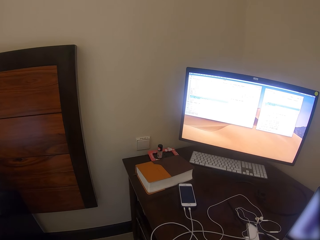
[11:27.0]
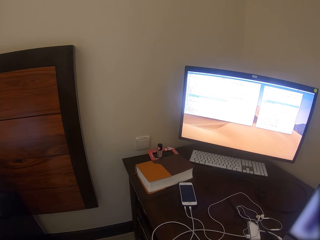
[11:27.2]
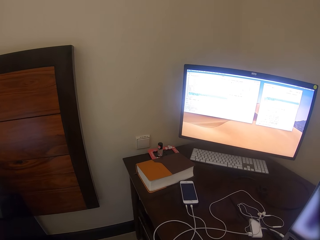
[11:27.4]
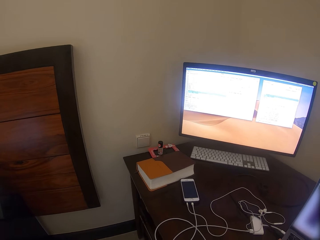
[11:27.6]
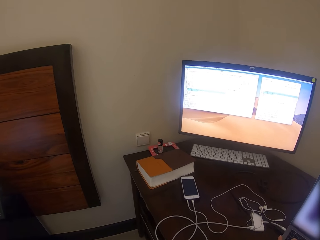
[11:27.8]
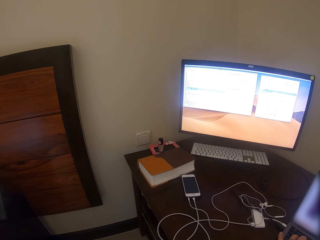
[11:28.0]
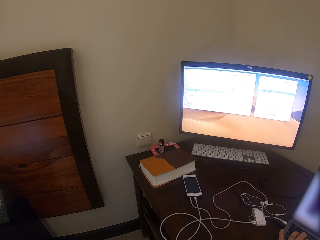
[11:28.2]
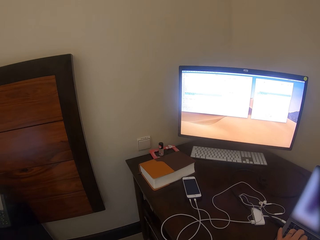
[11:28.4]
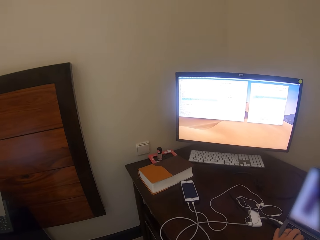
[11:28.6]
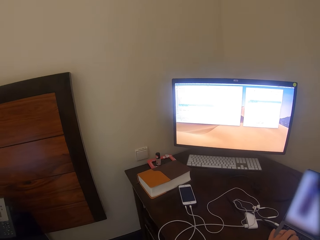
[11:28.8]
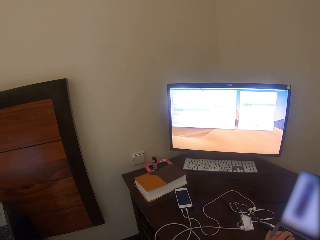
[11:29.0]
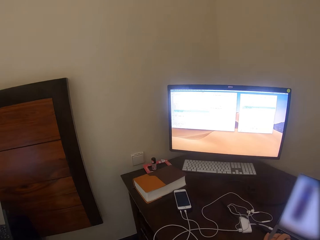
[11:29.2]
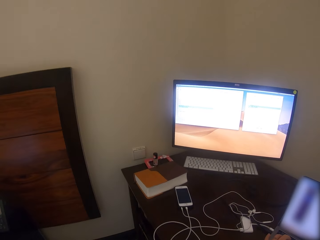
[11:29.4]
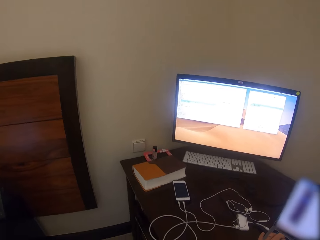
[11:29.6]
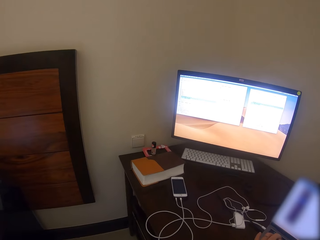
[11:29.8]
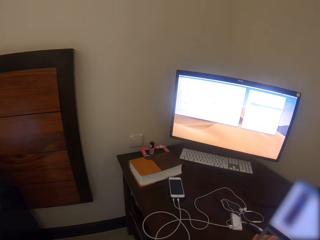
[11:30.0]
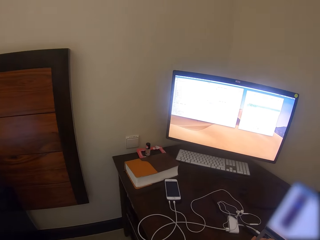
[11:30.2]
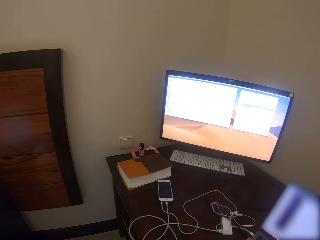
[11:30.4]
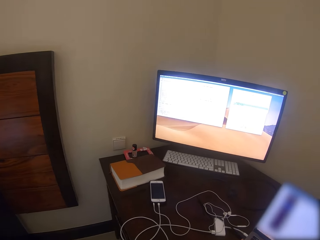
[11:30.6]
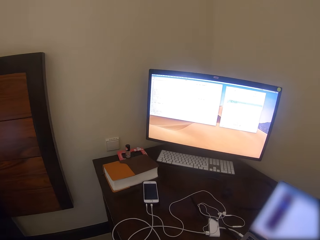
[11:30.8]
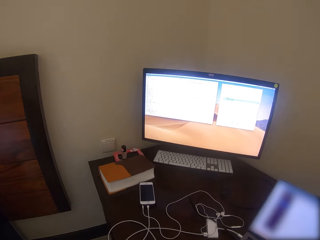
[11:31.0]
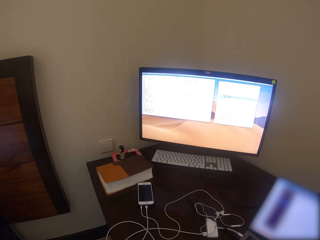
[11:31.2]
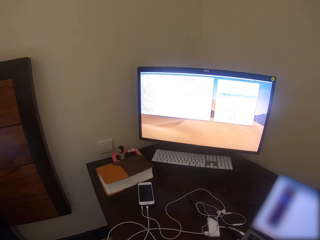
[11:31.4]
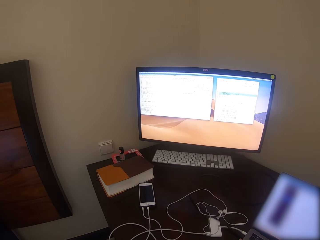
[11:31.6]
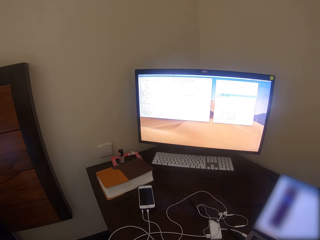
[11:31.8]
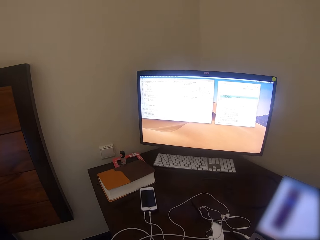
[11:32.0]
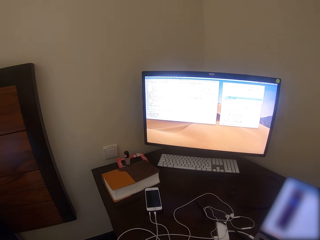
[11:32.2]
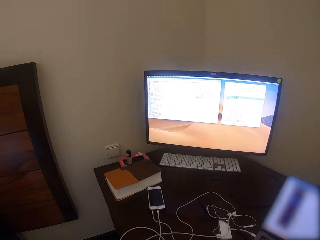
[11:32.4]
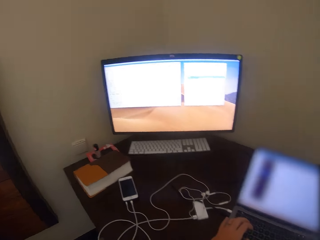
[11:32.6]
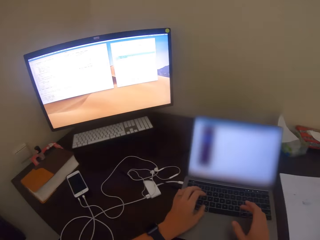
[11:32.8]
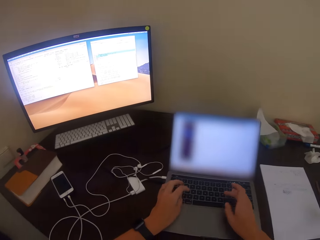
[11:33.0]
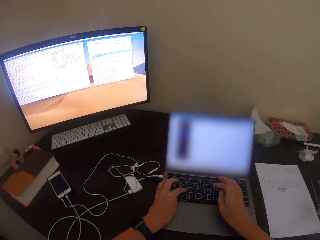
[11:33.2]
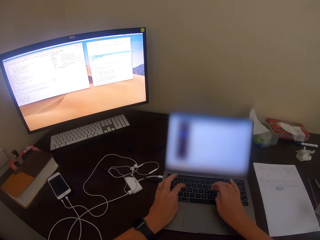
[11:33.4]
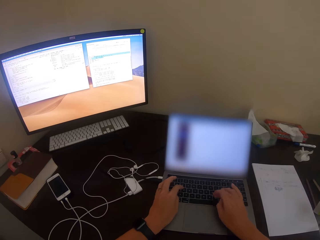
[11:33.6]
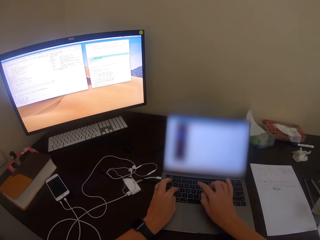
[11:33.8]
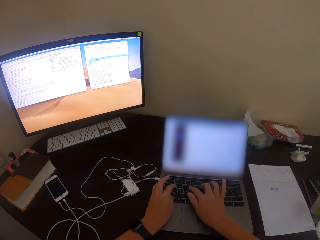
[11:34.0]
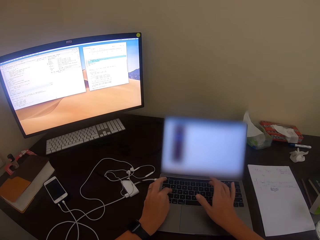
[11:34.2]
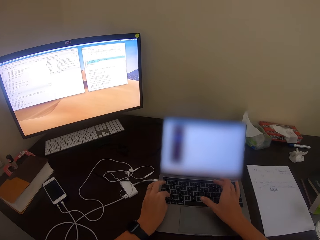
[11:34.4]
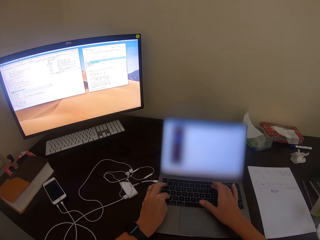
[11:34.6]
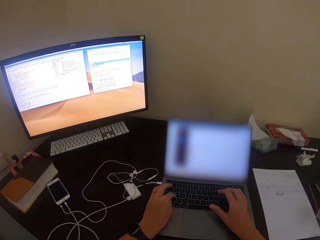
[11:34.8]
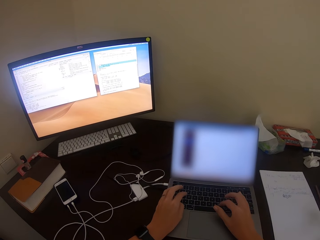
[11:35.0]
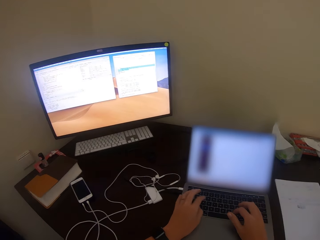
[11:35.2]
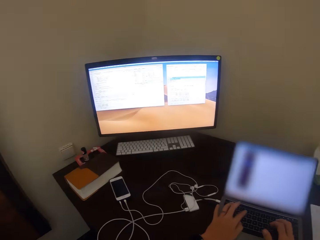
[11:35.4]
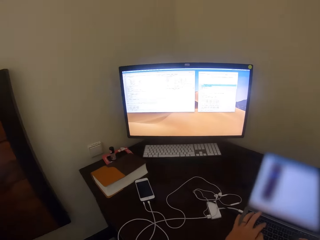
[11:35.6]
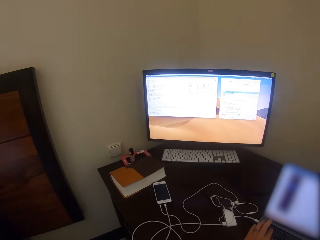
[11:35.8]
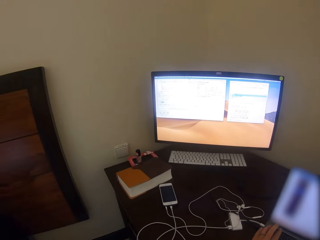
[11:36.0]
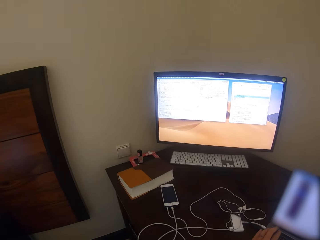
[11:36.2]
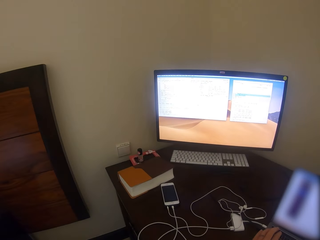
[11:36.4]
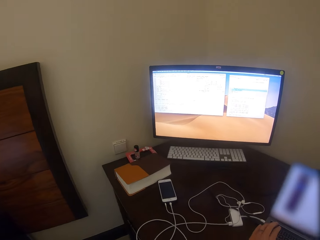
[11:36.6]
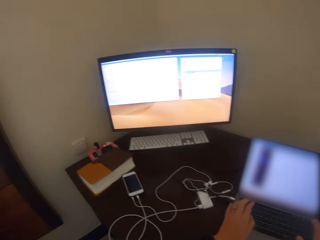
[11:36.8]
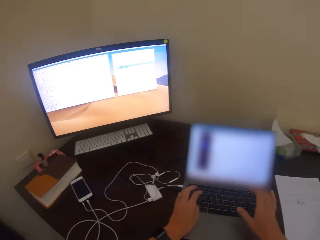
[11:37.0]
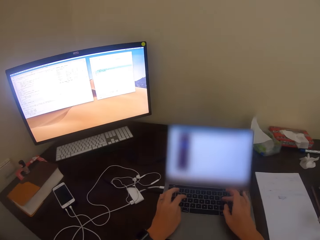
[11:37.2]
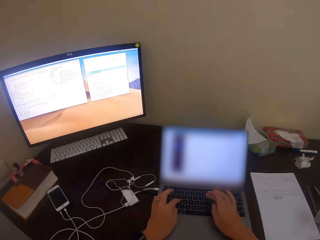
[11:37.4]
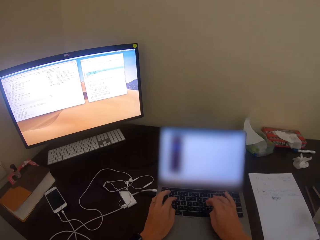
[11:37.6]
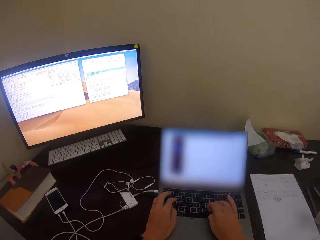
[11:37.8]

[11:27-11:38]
The camera wearer looks around. They type on the laptop keyboard. They use the laptop.

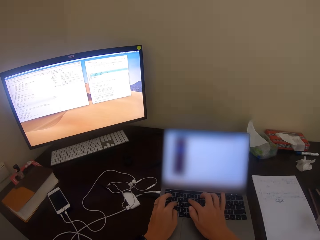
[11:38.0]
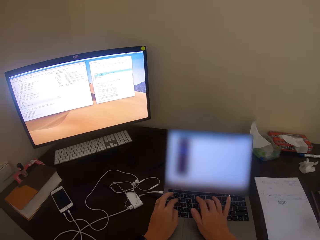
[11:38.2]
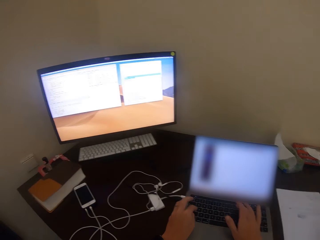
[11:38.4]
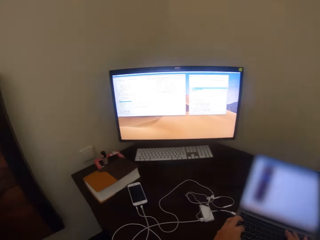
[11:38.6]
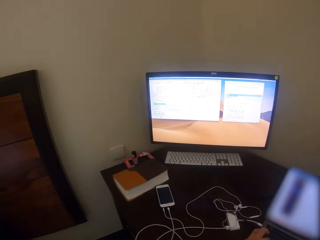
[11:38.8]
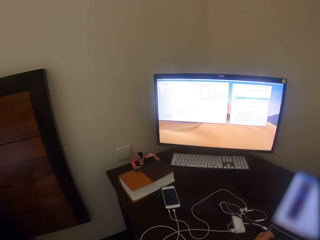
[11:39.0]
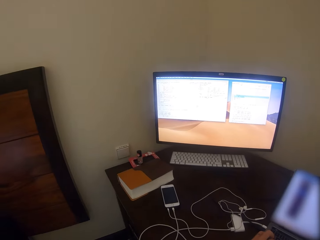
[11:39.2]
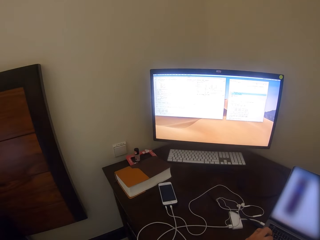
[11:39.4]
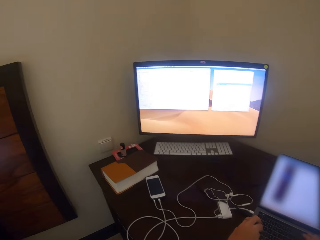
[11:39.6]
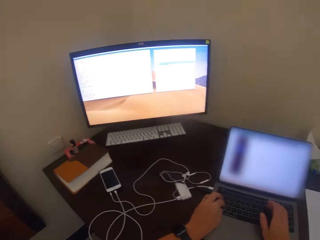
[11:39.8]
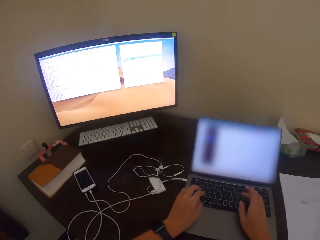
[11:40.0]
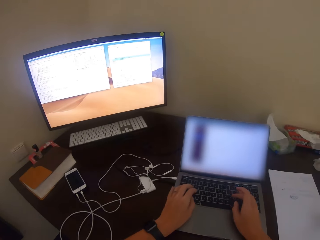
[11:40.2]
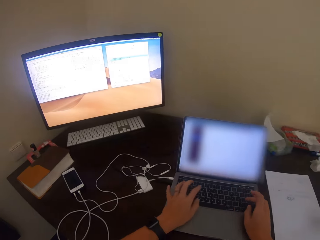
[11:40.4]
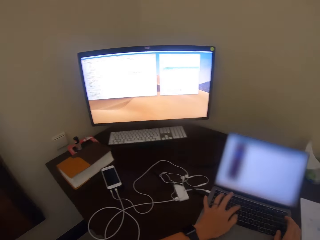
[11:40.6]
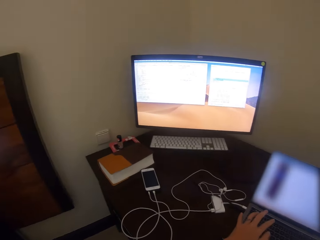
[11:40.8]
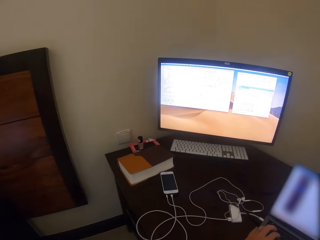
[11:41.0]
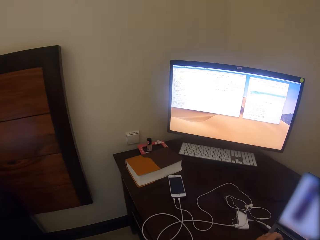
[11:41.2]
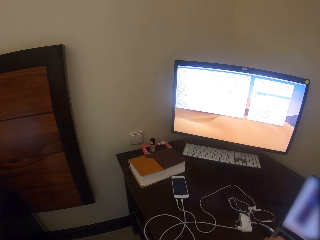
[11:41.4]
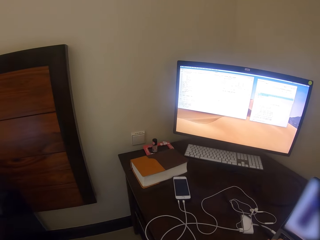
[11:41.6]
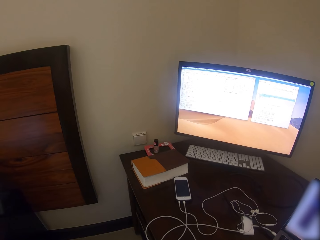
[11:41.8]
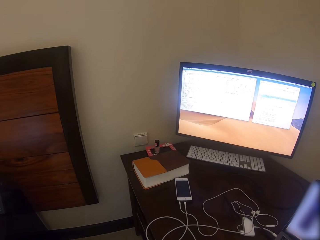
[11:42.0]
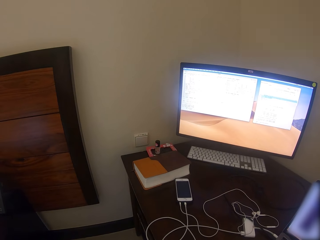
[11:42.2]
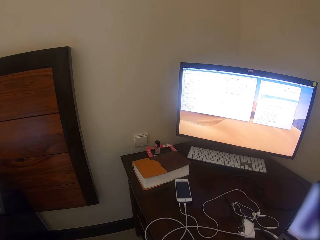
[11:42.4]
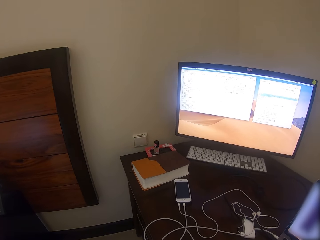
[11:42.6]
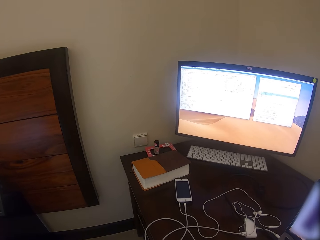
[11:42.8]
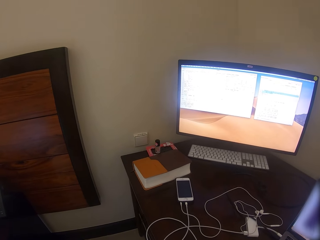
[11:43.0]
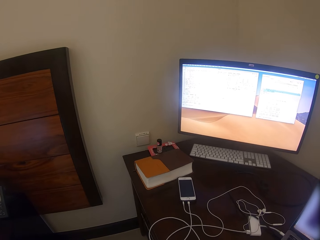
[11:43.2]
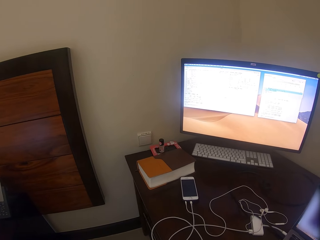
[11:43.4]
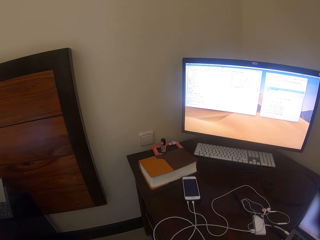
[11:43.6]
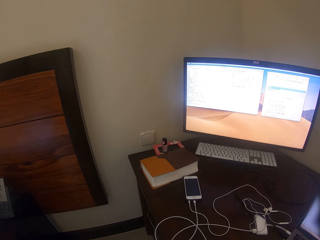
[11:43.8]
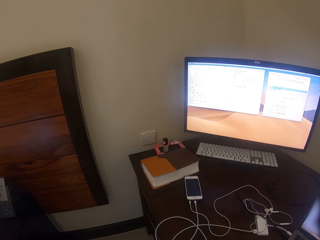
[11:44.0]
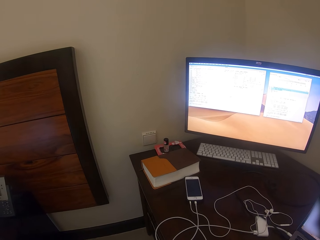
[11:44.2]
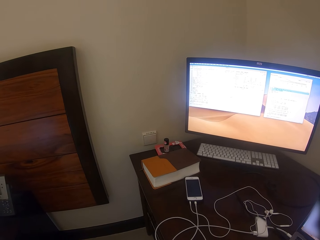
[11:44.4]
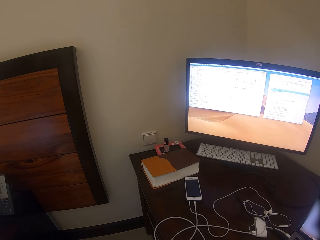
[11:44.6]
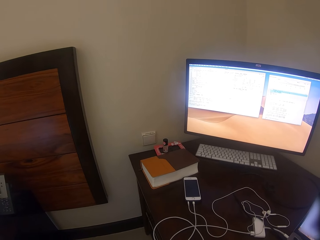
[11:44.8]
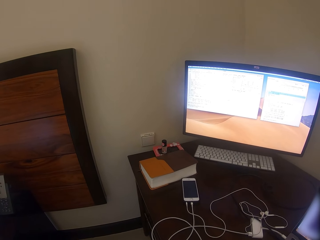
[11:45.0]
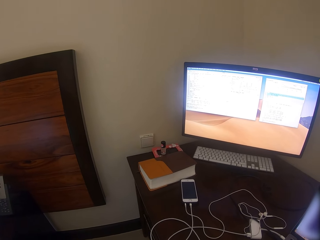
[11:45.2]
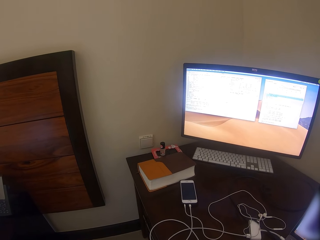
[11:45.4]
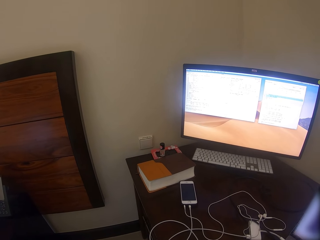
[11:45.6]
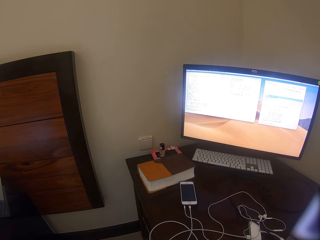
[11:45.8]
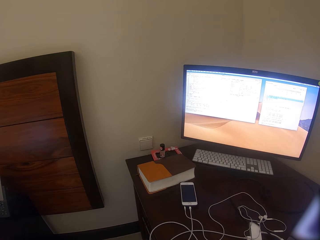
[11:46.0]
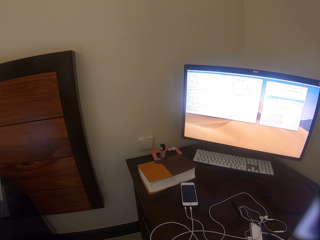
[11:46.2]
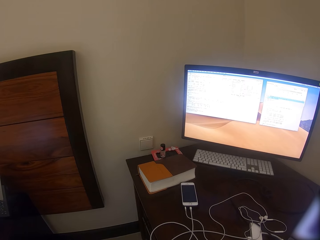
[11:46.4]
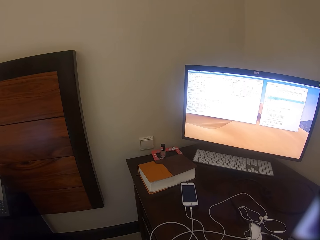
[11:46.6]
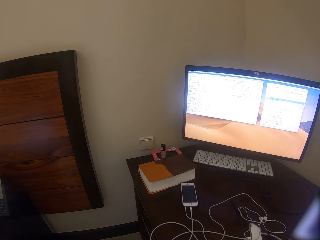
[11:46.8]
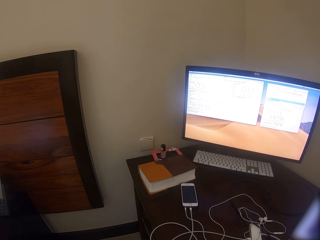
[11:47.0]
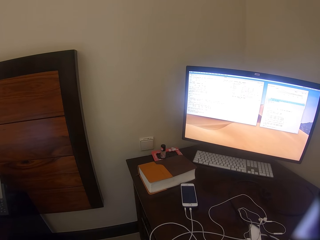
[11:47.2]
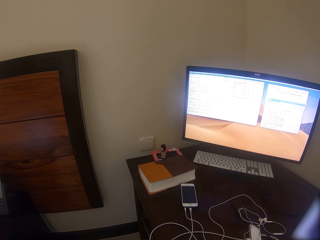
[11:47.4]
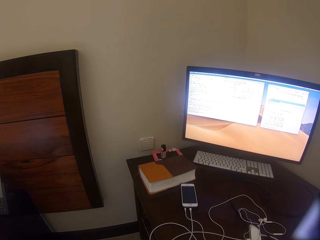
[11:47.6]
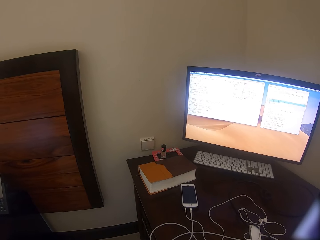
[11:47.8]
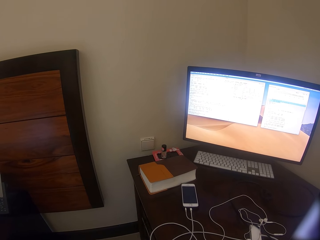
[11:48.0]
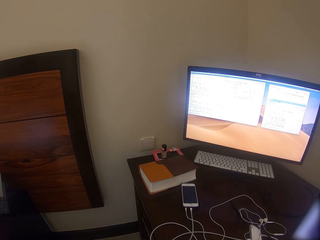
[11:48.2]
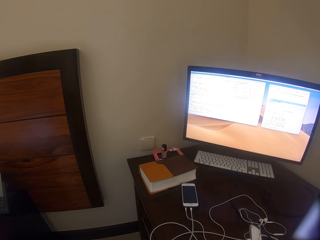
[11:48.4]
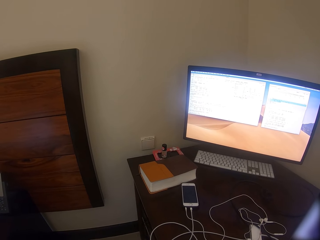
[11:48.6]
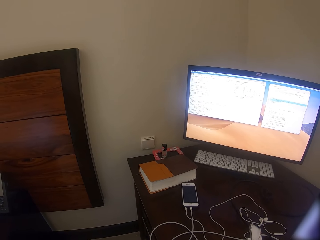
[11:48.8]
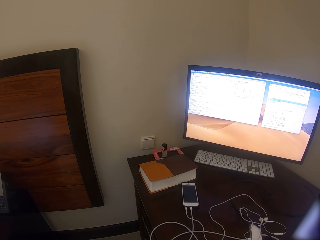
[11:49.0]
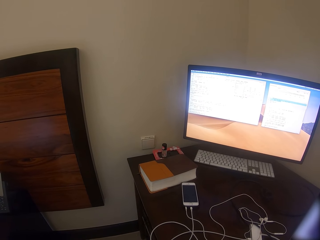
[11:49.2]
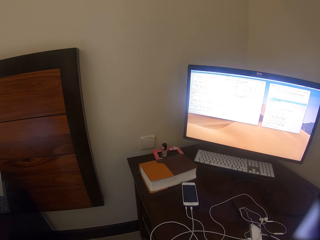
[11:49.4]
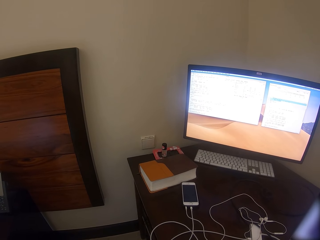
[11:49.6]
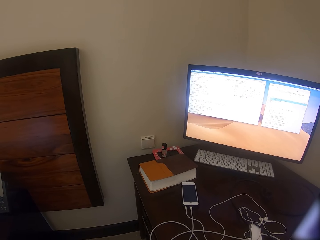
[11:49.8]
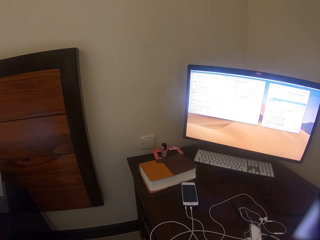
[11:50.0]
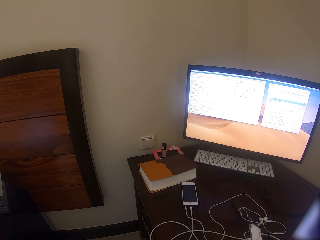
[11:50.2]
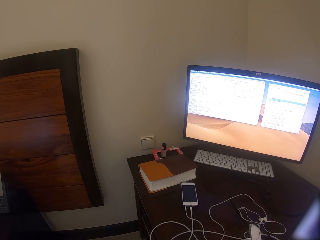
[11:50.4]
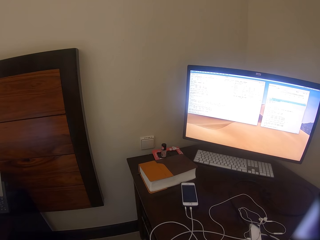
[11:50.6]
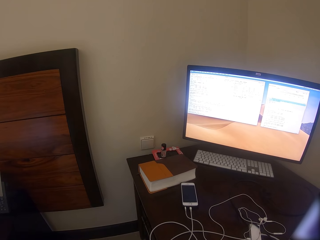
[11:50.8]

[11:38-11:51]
The camera wearer looks at the desktop. They use the laptop. They look at the desktop.
